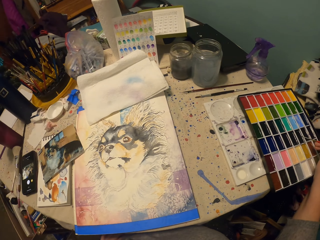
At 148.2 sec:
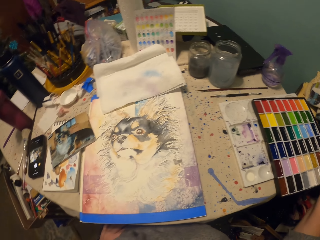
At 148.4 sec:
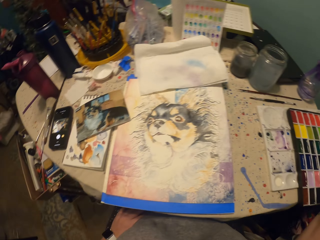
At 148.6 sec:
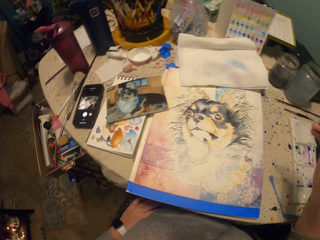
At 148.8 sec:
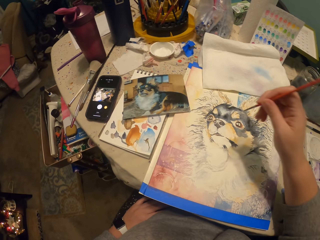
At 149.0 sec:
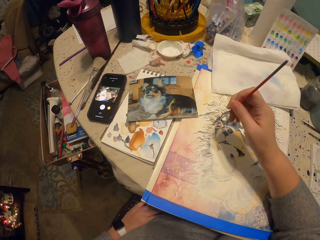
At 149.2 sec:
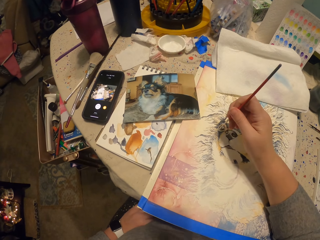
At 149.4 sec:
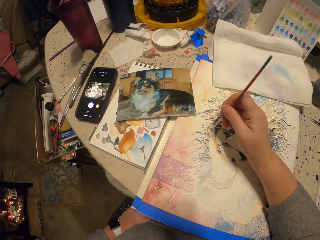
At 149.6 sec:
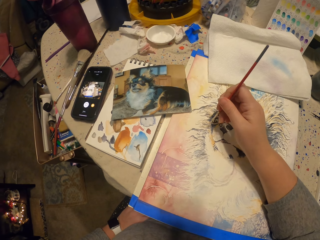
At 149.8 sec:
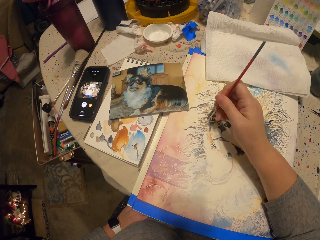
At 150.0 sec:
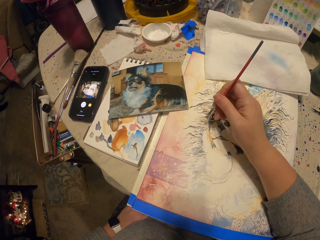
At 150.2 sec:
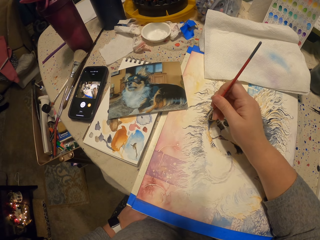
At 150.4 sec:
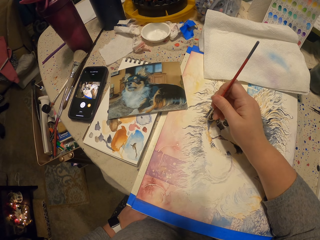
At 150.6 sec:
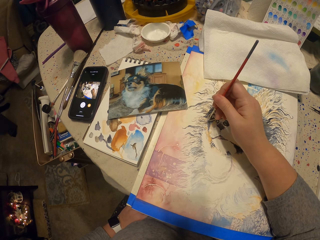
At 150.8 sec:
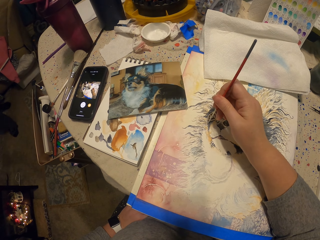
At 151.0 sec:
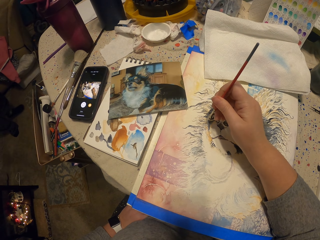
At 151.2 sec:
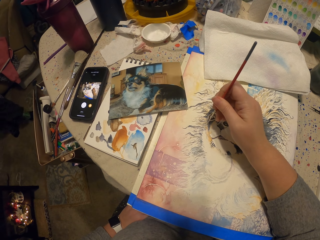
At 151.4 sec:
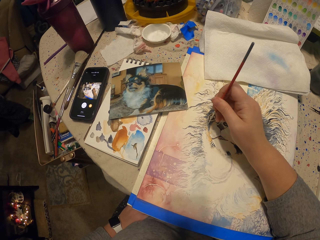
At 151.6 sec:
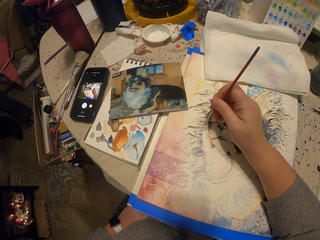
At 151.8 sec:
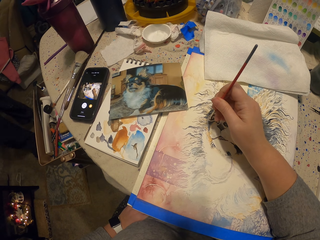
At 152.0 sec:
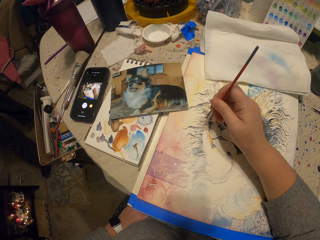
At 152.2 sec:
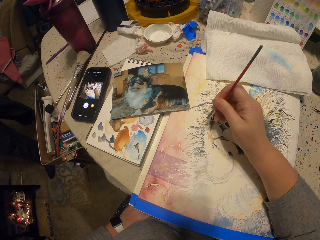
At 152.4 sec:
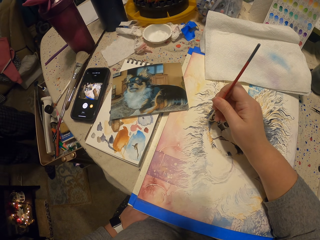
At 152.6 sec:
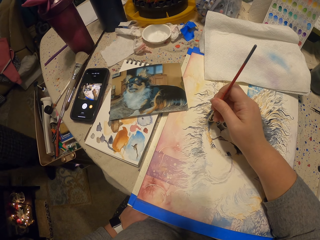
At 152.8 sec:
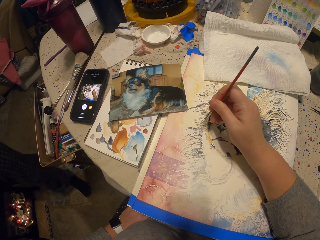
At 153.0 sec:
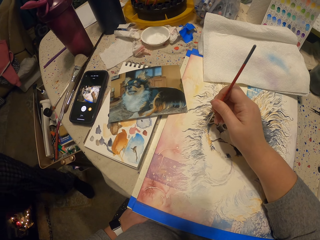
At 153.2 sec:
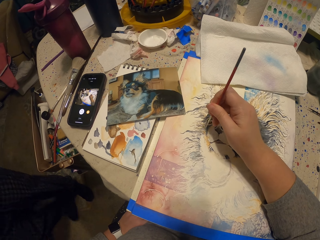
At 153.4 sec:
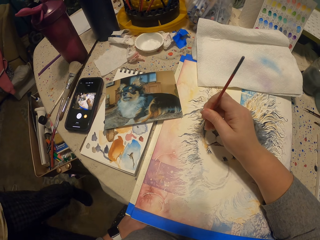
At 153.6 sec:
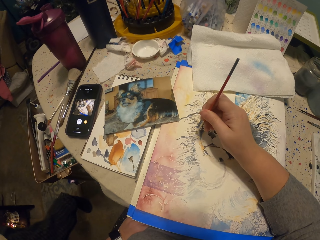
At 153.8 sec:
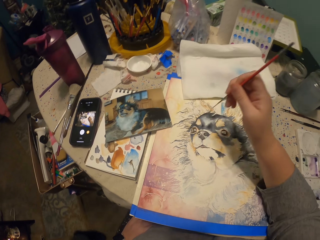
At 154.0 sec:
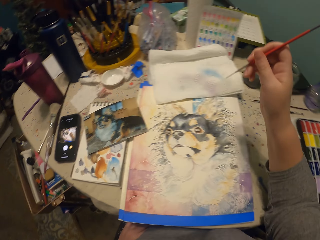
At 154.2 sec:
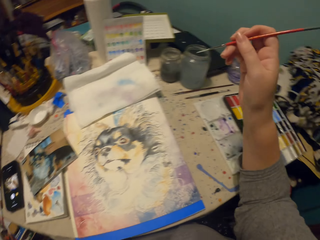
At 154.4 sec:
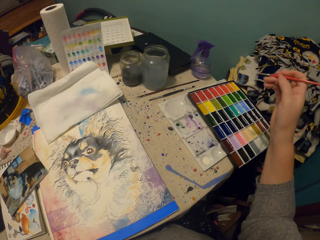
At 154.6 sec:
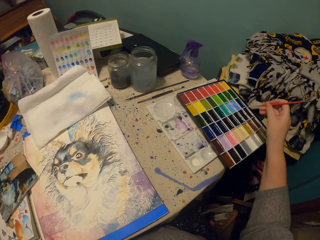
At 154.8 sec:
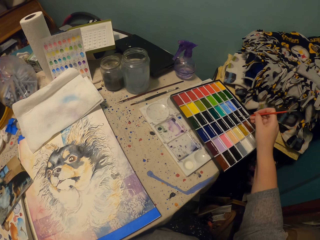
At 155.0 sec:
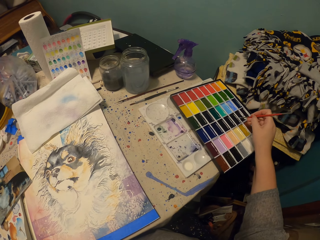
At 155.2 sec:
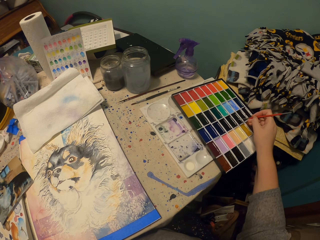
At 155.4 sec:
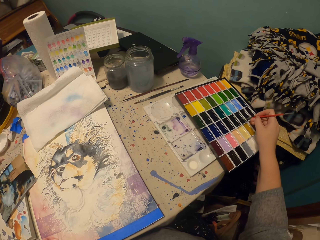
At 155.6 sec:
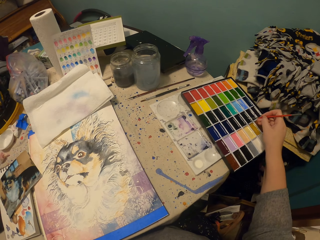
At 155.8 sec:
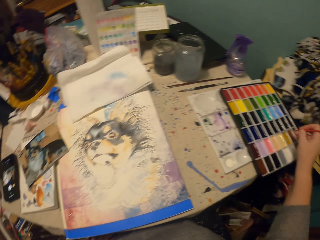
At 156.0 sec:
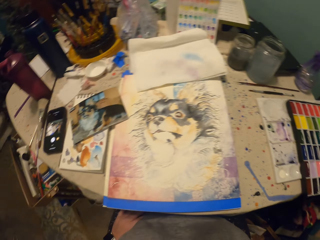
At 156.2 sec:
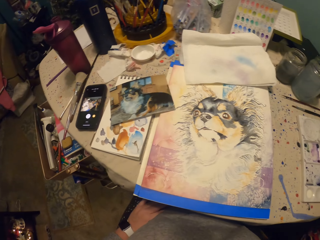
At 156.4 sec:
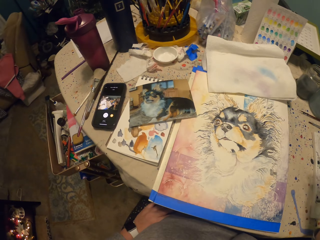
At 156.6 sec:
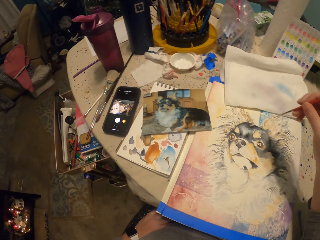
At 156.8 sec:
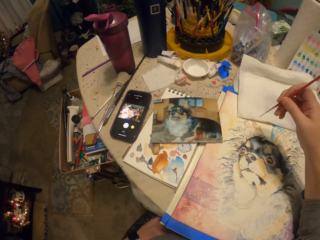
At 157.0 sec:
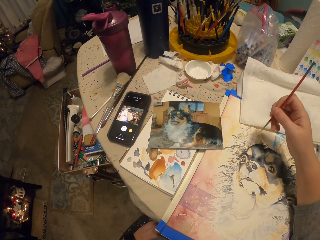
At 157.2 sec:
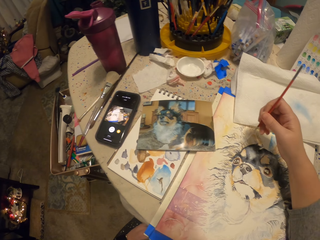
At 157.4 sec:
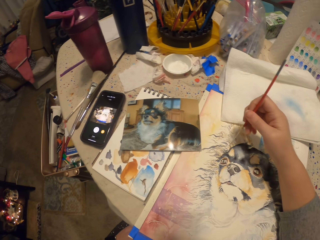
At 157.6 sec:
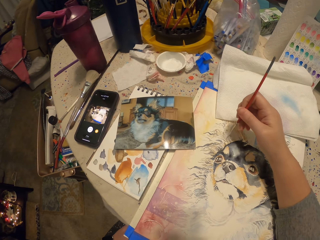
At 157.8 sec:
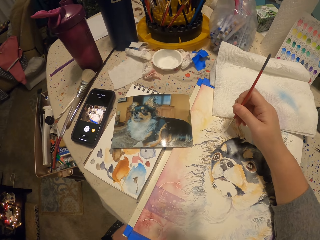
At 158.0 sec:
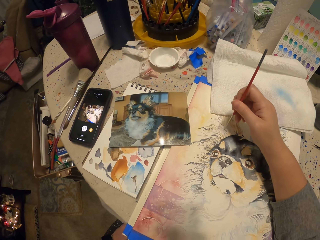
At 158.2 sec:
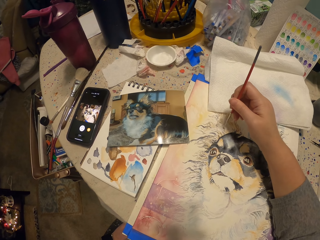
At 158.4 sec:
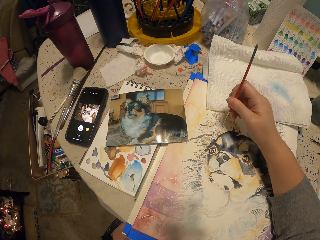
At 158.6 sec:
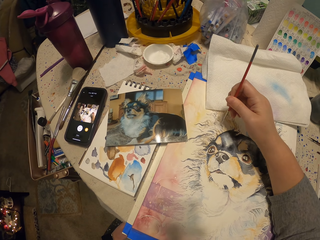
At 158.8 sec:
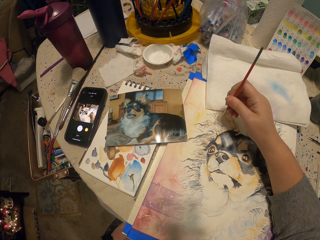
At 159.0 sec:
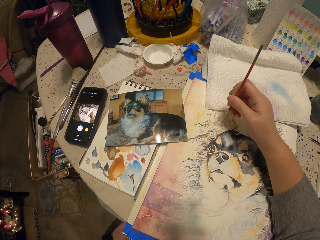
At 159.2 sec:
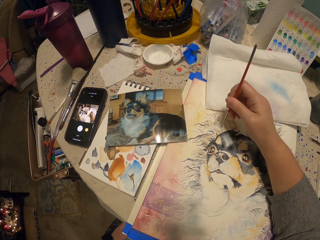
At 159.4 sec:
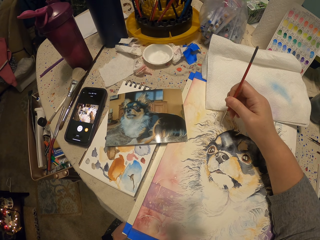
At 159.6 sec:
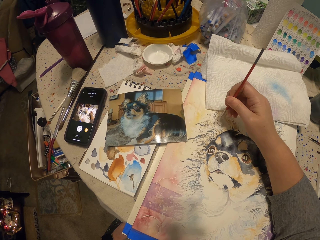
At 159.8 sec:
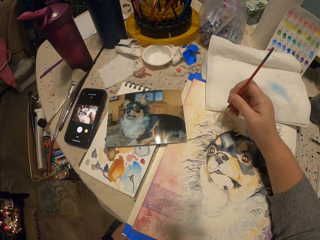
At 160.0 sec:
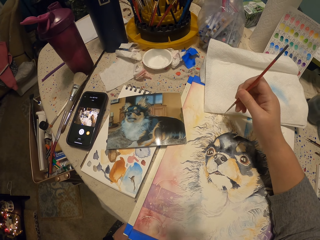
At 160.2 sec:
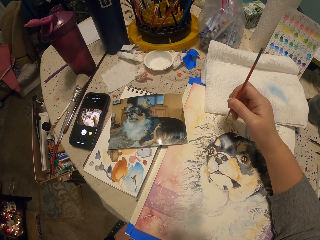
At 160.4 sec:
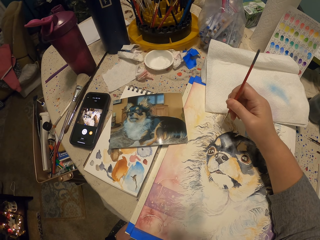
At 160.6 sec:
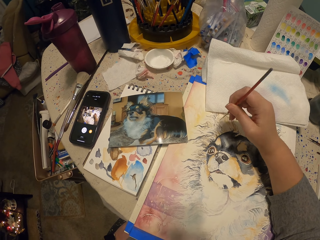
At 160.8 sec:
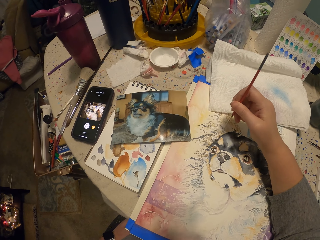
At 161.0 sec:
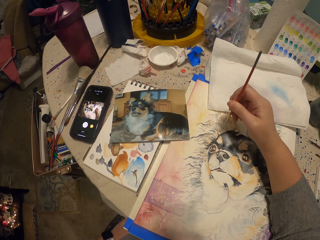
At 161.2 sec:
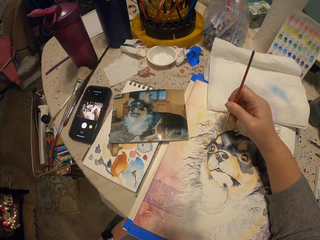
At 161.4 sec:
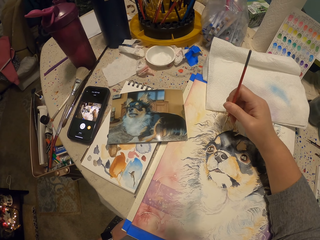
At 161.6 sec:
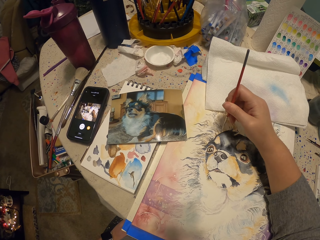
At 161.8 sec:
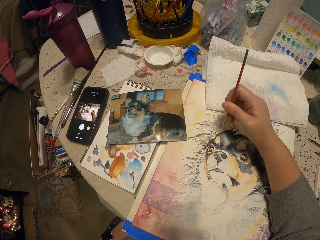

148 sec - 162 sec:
The camera wearer draws a picture on the piece of paper on the table. They paint the drawing. A man walks on the floor. The camera wearer dips the paint brush in the paint box on the table. They draw a picture on the piece of paper on the table.

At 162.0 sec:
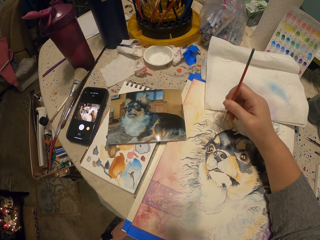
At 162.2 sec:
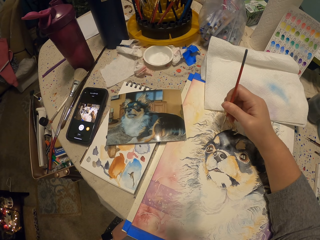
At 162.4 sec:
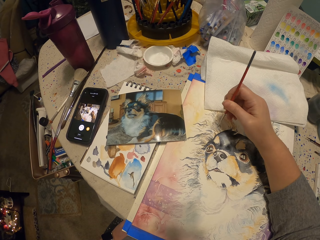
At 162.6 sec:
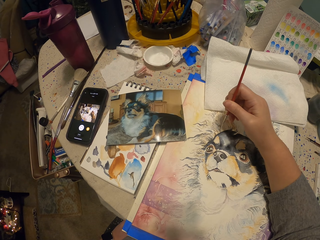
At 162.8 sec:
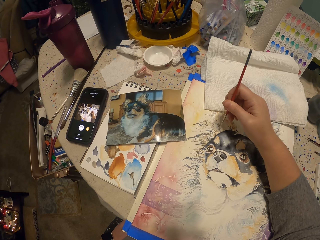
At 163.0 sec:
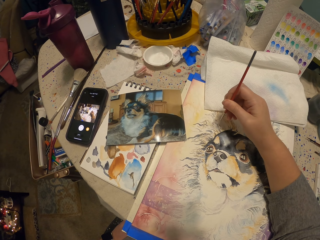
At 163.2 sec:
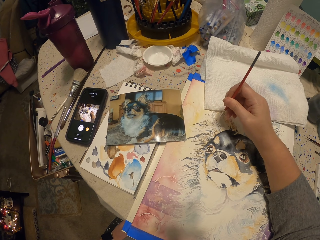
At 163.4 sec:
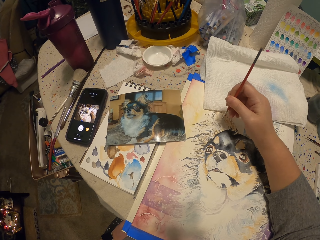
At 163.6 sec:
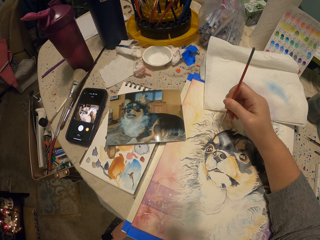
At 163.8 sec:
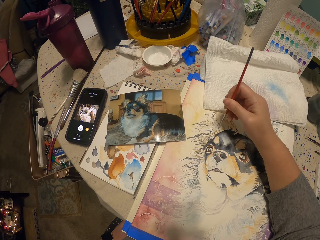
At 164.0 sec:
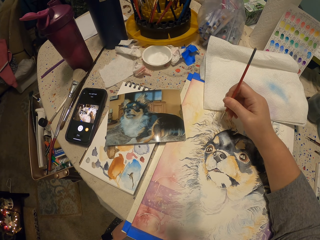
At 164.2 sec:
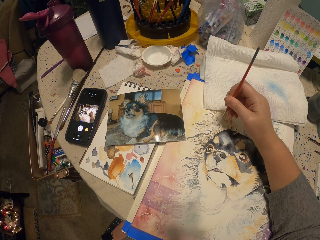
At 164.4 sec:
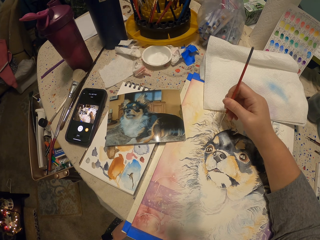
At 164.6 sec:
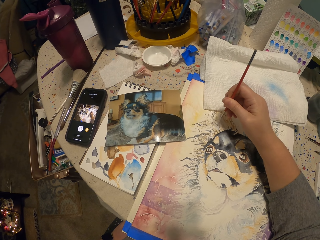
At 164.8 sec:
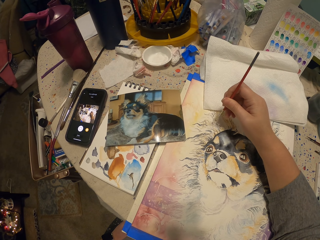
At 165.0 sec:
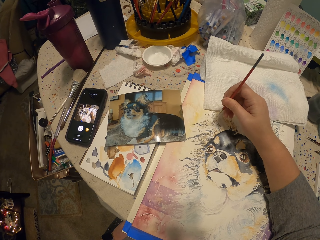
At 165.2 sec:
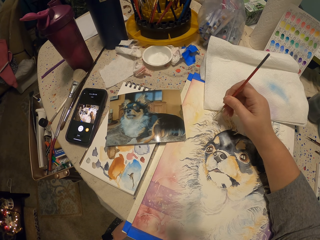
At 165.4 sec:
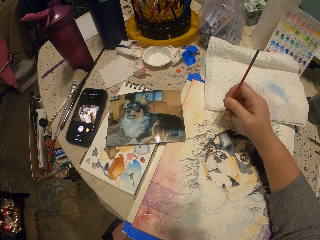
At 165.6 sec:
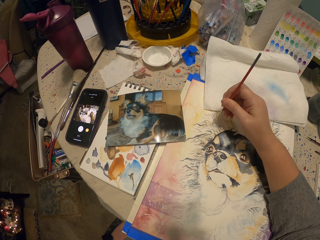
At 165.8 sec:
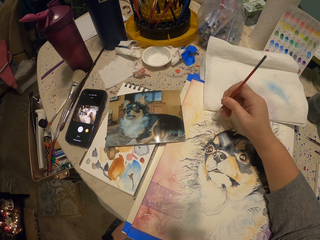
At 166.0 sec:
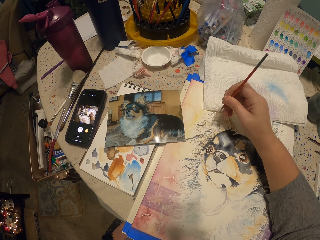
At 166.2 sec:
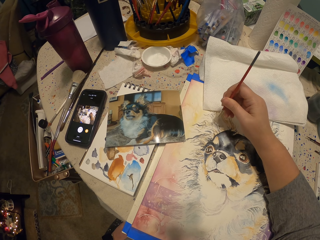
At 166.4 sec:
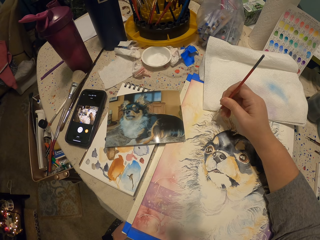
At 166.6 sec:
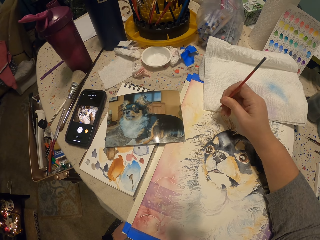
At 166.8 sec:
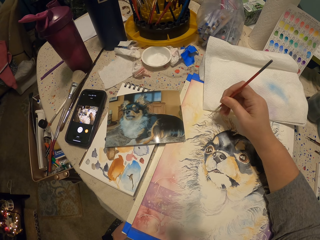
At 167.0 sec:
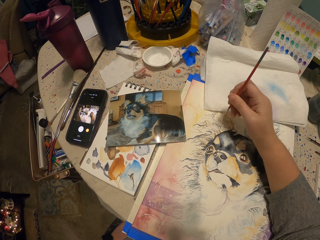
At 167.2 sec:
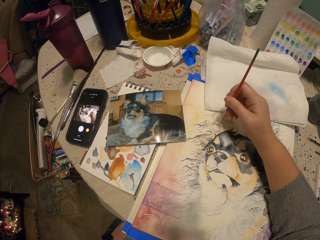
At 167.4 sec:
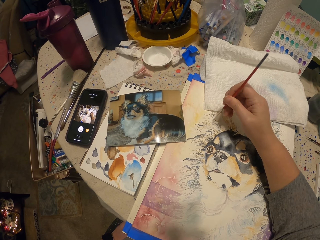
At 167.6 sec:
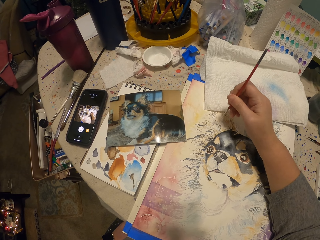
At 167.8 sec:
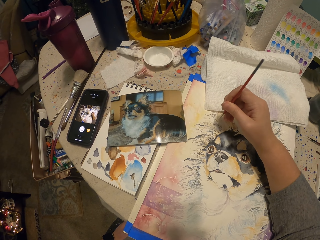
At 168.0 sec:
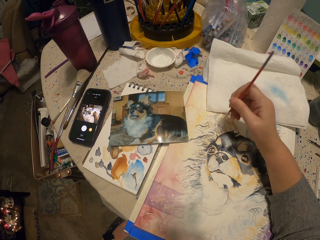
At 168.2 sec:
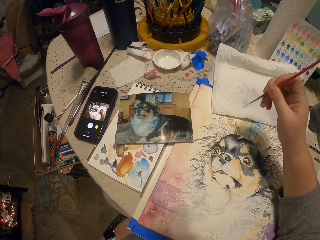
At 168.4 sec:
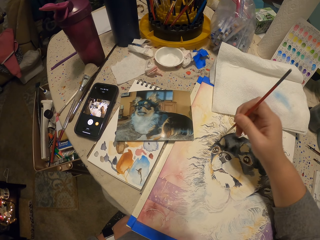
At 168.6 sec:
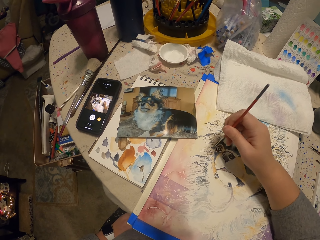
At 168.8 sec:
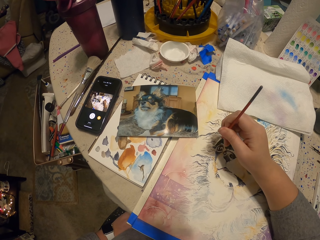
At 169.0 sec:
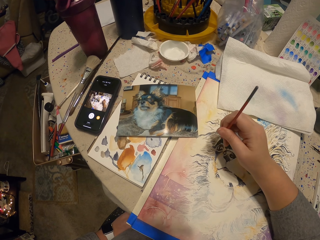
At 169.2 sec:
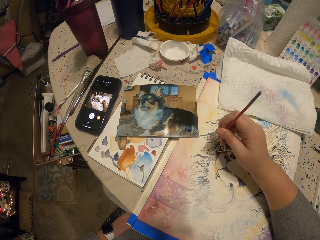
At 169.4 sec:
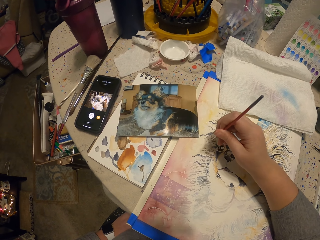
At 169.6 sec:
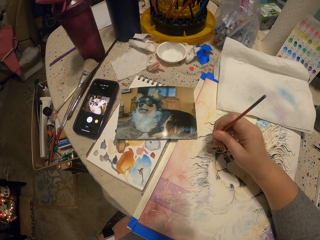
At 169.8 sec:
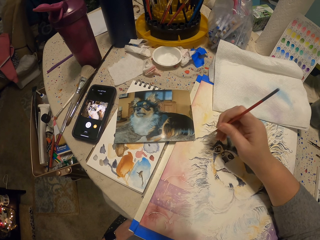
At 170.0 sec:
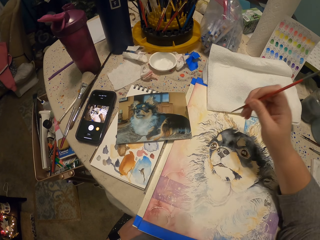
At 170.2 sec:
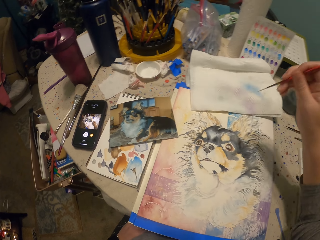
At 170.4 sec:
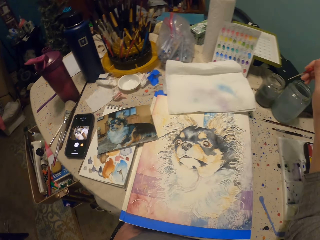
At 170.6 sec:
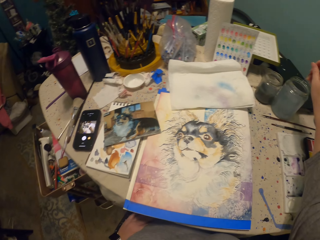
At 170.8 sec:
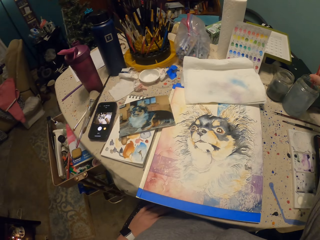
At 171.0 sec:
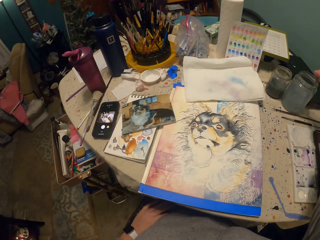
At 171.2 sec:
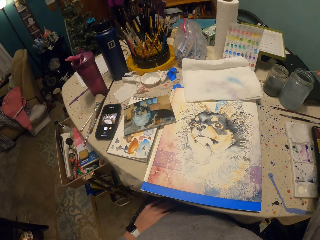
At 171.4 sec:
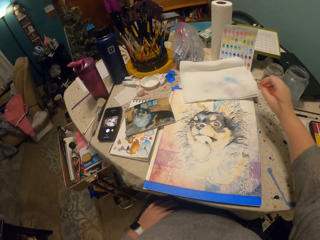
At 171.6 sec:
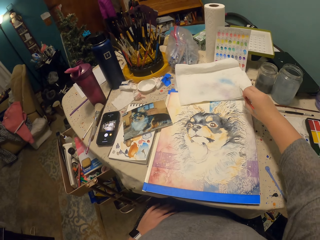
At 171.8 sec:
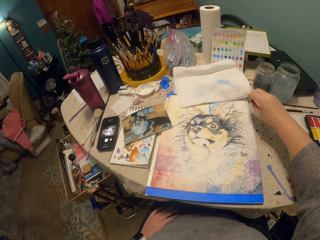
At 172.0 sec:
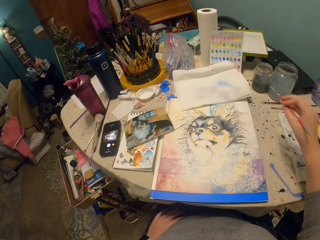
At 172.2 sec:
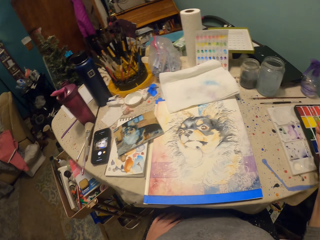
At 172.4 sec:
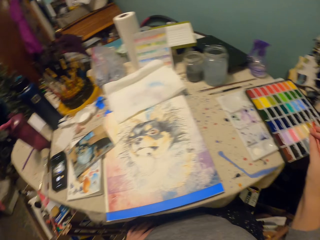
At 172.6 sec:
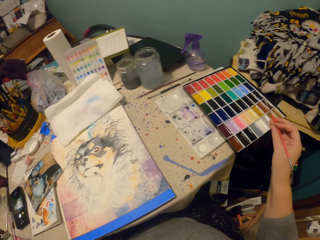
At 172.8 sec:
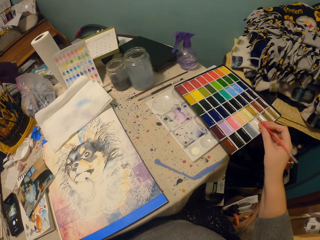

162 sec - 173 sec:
The camera wearer paints the drawing. They dip the brush in the plastic tin on the table.
